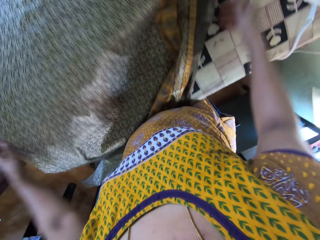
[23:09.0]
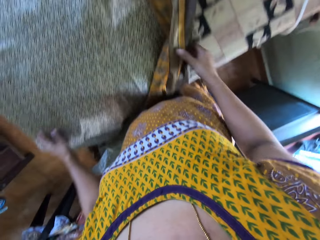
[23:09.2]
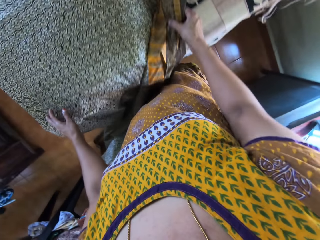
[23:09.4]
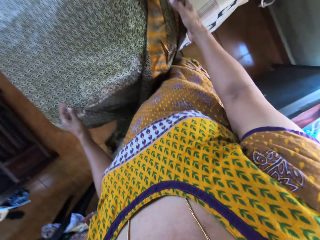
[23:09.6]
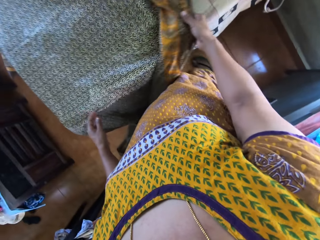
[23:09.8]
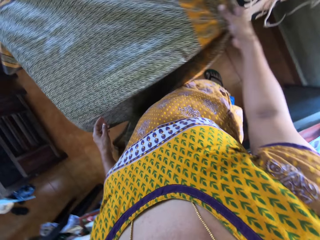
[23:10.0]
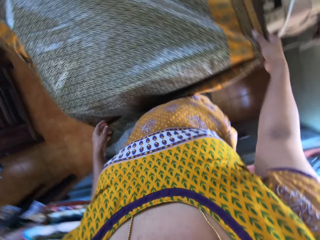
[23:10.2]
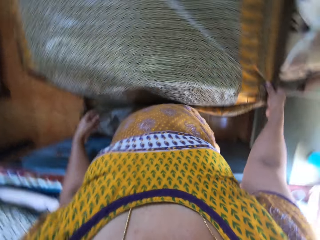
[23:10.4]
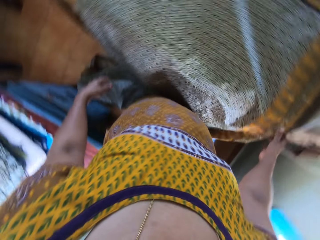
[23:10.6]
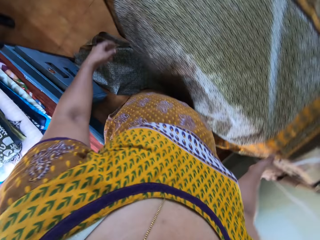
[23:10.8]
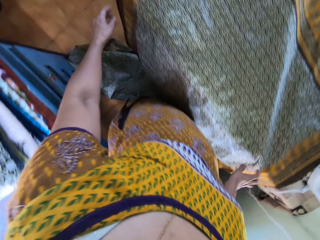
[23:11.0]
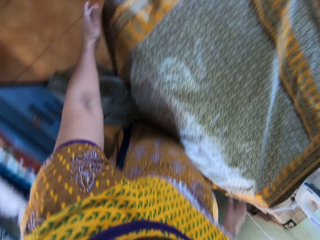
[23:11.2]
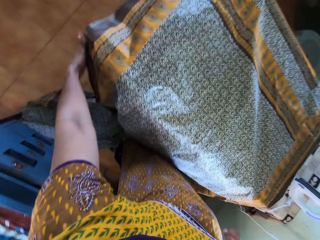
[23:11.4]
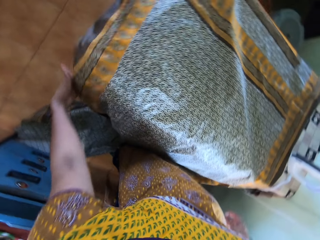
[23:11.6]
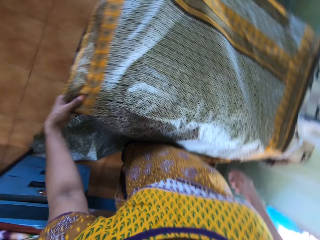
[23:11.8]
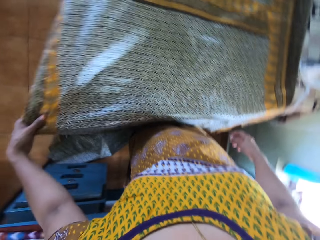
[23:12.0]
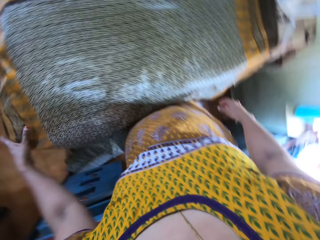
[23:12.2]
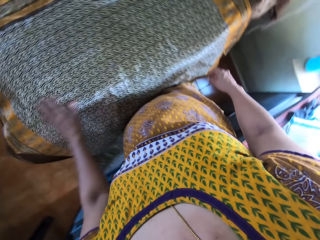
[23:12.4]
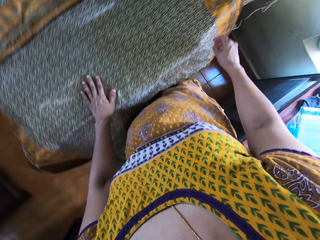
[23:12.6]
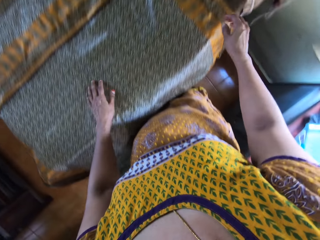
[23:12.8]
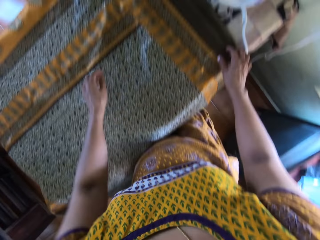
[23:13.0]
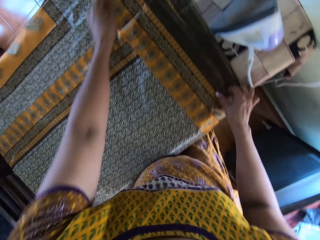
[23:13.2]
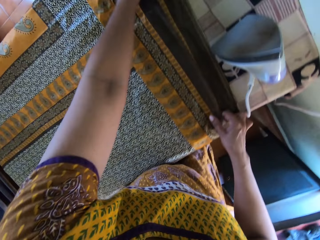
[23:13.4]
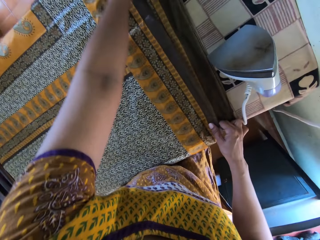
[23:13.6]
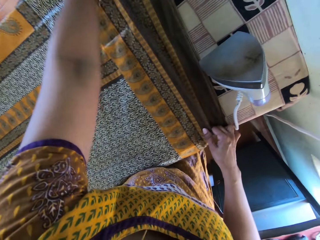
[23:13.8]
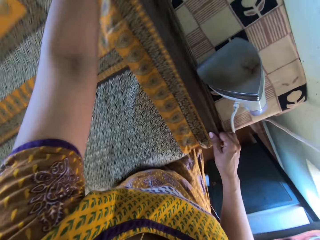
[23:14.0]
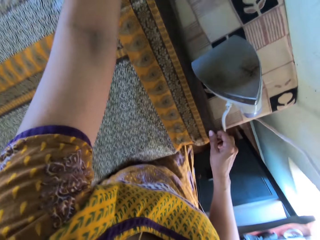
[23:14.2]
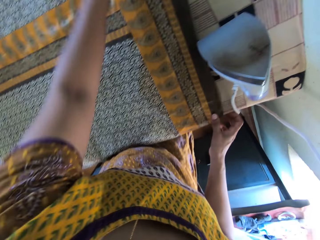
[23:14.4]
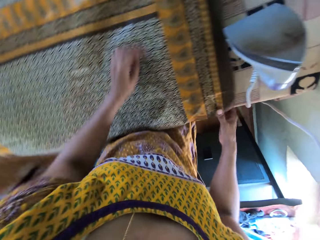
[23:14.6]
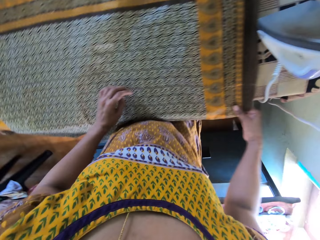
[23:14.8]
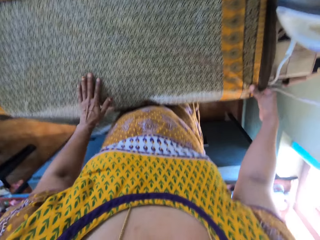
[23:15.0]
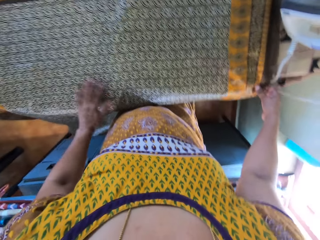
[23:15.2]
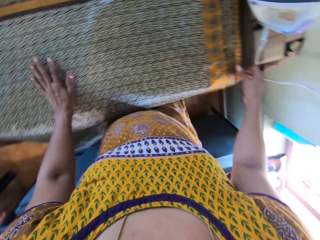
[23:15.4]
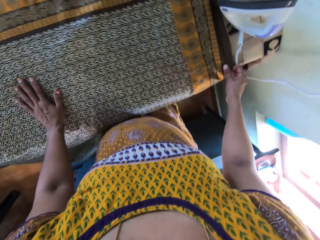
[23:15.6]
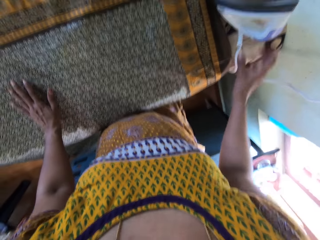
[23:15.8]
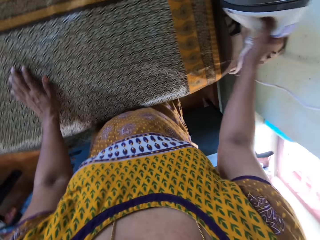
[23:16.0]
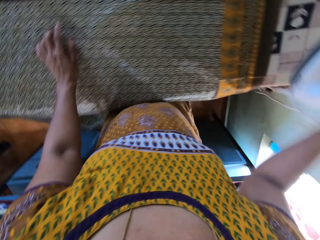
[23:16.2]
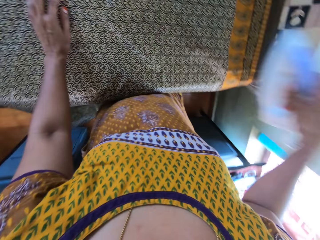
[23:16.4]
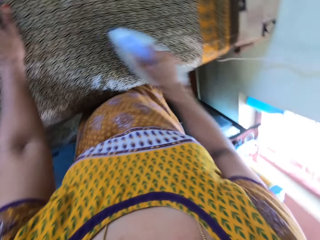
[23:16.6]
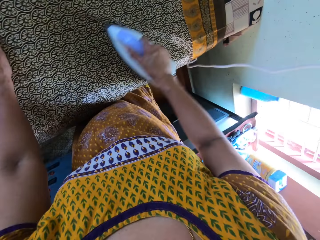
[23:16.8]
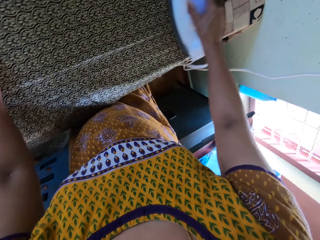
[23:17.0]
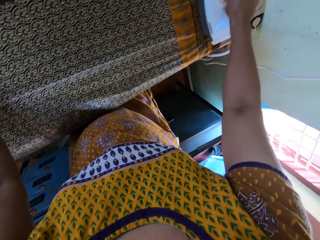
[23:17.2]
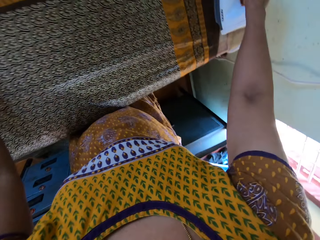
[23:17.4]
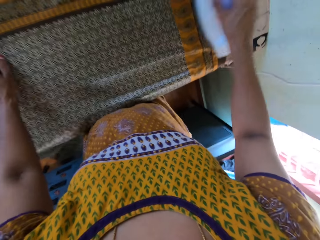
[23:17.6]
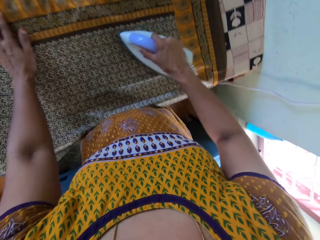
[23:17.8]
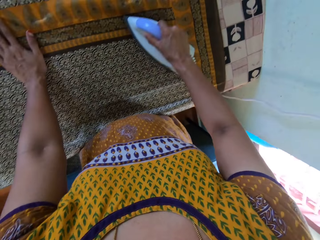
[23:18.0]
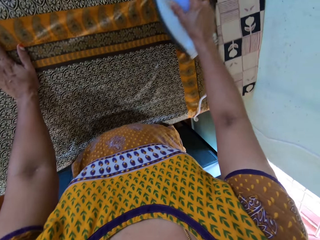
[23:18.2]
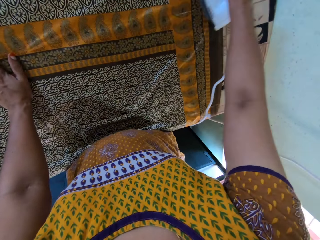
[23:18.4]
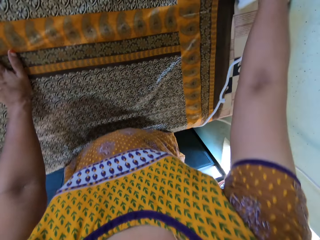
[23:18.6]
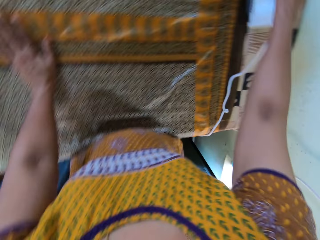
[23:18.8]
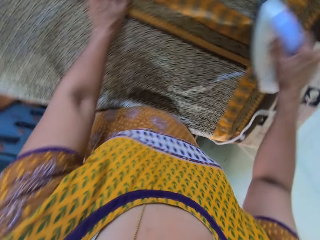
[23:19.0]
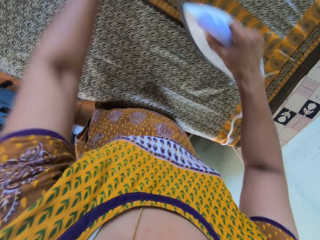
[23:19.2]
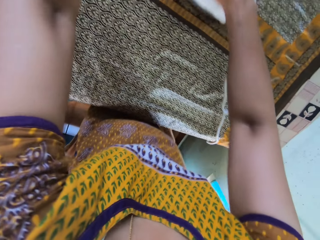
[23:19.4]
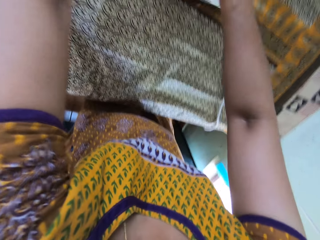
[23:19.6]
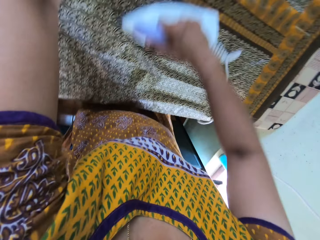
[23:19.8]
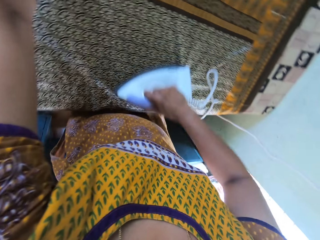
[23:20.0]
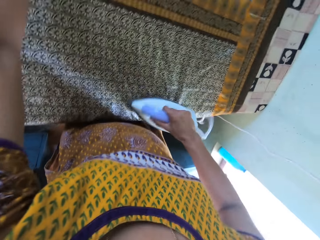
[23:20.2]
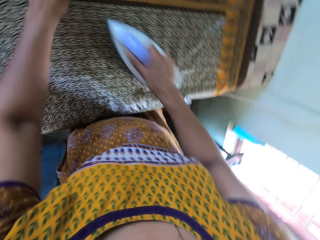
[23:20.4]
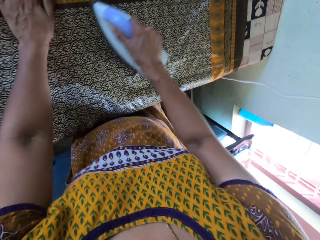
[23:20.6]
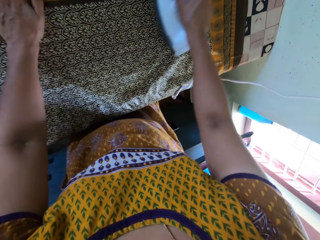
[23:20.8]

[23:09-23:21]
The camera wearer picks up the iron from the table with her right hand. She irons the fabric on the table with the iron in her right hand. She moves her left hand around the fabric.

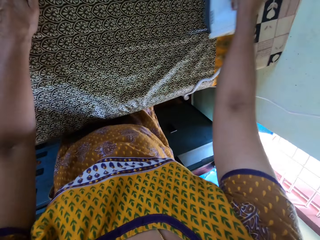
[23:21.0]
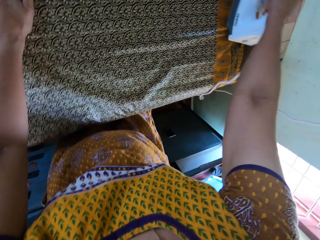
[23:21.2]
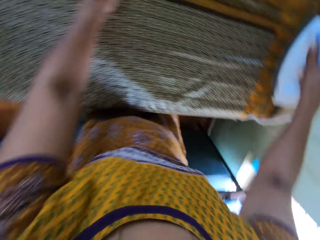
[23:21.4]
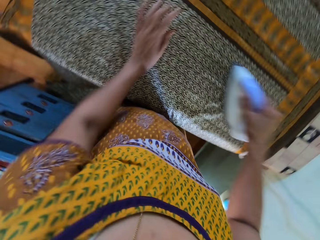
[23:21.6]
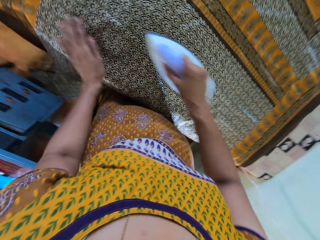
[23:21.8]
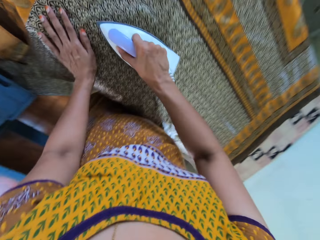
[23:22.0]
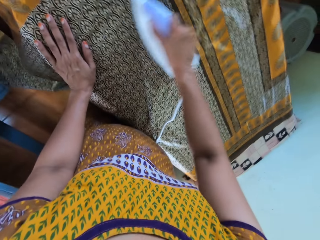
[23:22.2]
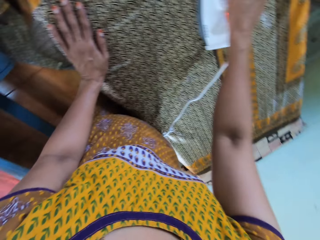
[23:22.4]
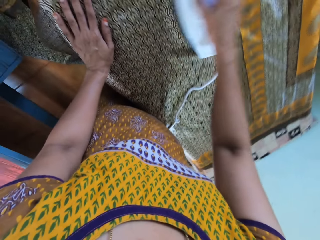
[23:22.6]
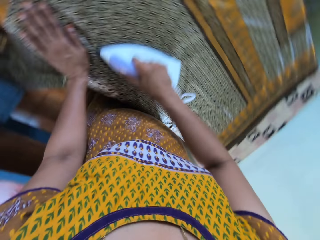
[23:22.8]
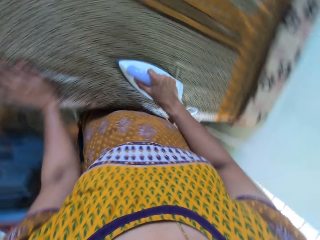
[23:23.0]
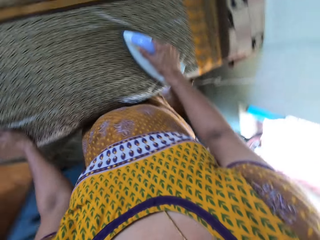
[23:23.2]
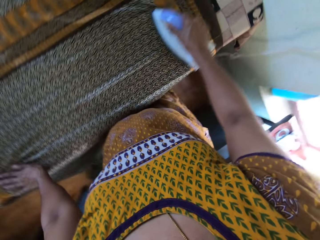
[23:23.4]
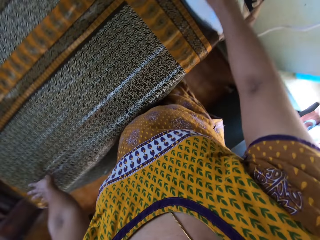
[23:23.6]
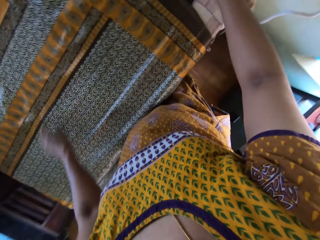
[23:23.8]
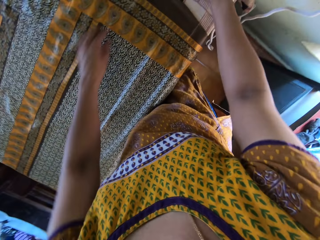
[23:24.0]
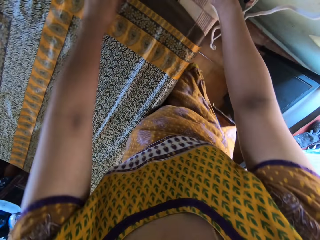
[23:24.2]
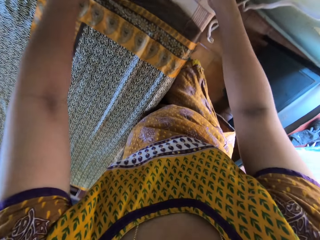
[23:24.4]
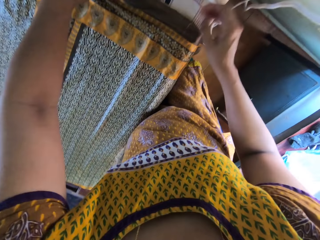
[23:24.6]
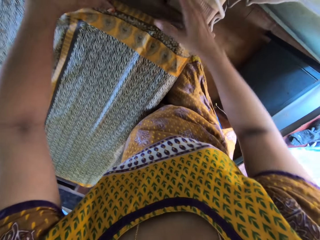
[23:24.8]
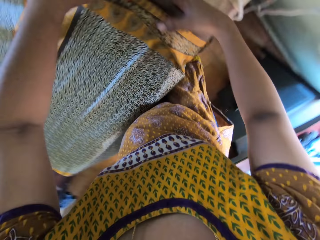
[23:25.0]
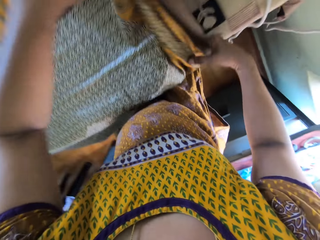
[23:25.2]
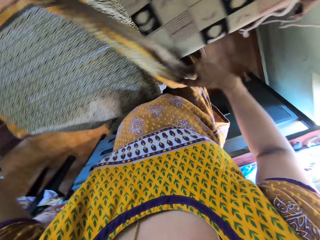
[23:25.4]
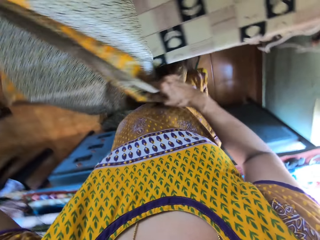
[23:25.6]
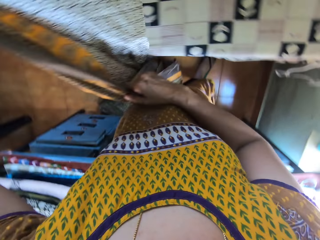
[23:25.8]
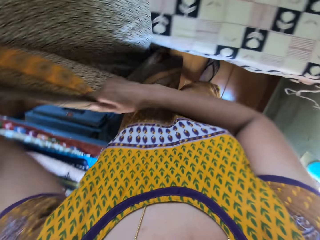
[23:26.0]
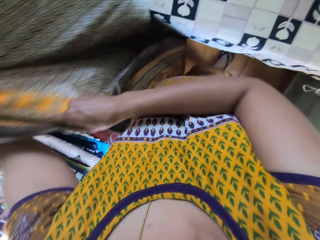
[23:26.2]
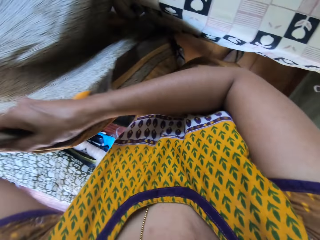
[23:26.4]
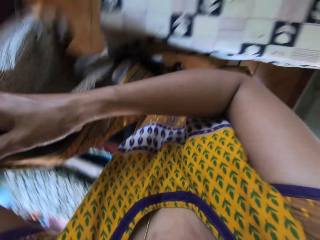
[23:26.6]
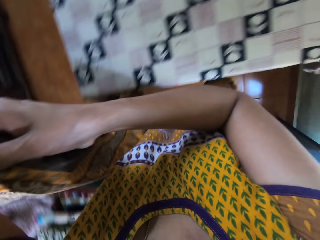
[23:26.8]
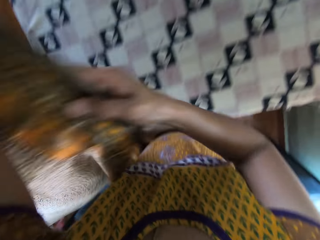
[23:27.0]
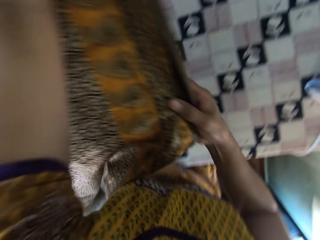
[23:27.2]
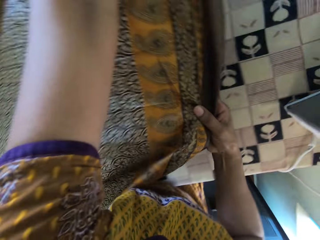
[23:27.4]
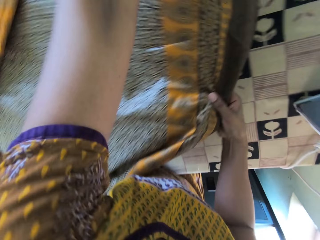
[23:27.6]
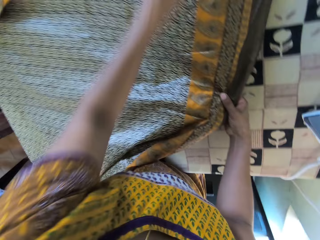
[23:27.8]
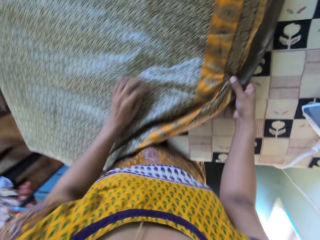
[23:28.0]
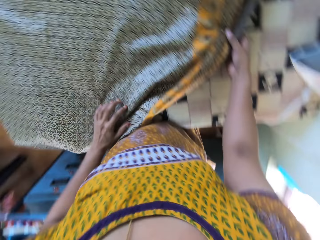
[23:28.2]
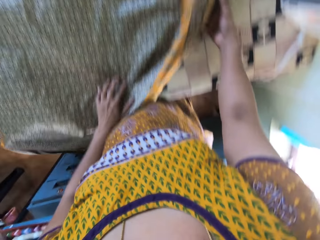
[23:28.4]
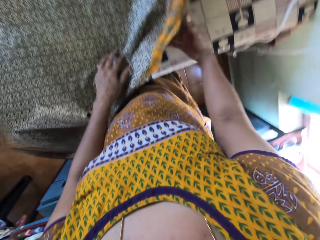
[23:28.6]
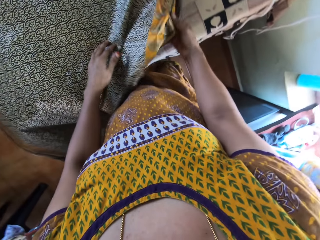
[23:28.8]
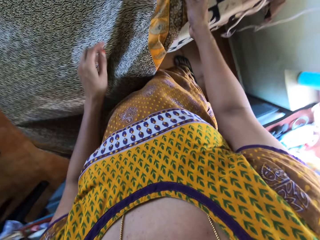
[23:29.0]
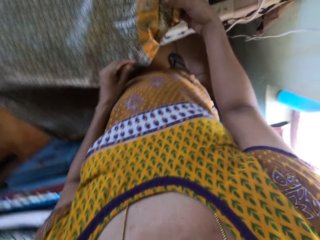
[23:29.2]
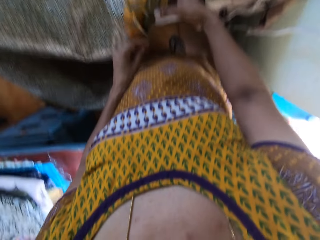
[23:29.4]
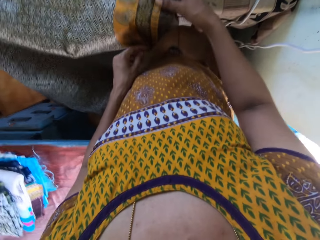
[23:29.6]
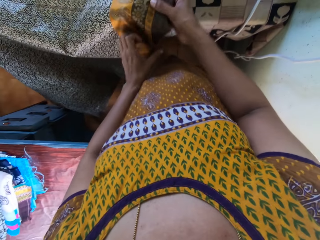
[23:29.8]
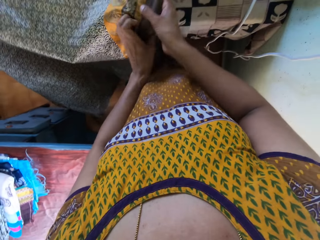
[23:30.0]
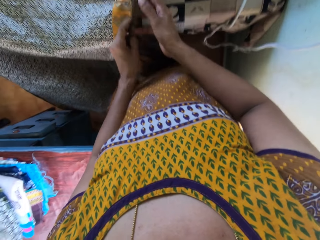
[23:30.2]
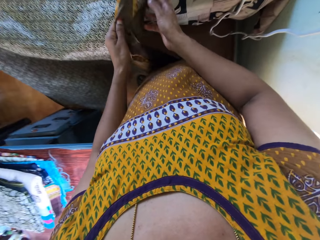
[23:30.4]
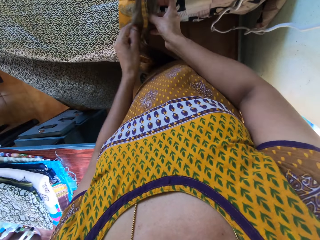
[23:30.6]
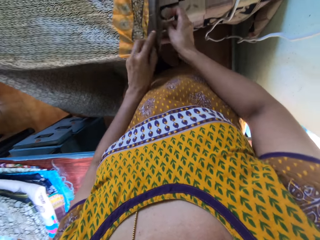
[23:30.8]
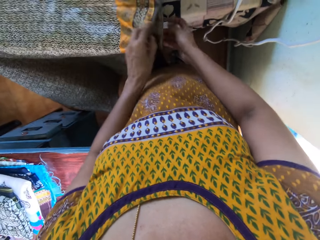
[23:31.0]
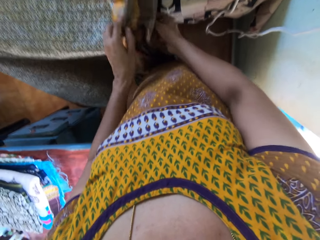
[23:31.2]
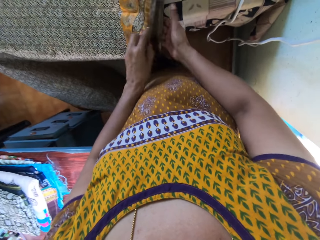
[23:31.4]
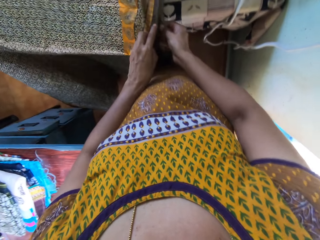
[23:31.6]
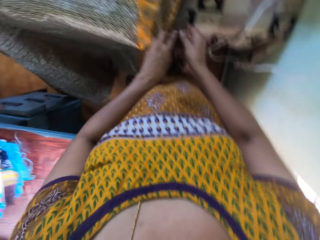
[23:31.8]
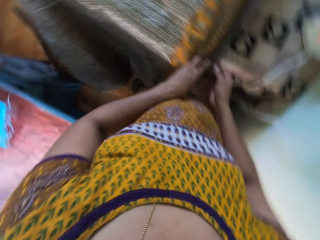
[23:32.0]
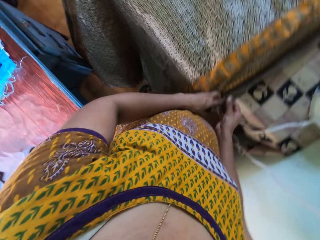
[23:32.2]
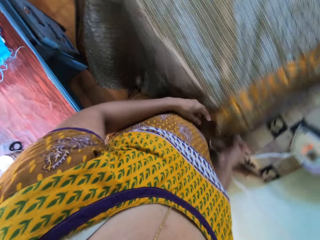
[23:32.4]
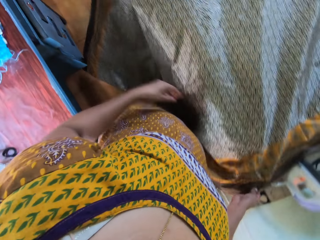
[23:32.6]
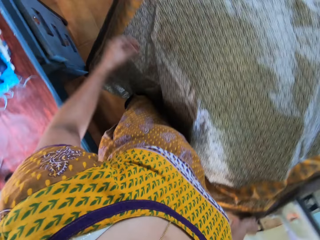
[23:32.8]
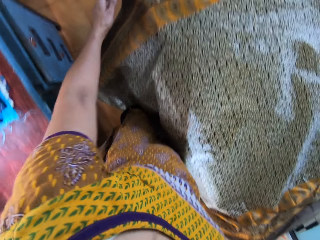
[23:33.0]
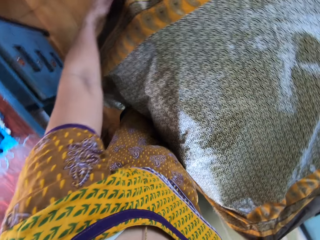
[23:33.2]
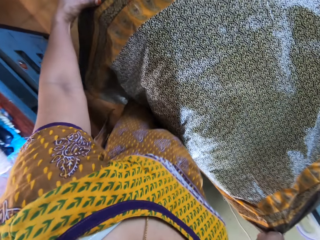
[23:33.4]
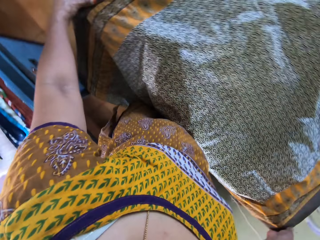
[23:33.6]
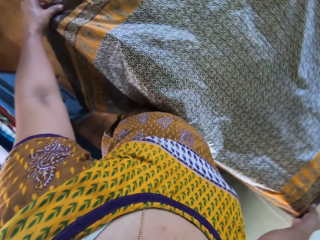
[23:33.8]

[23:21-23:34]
The camera wearer places the iron in her right hand on the table. She holds the fabric with her left hand. She holds the fabric with both hands. She spreads the piece of cloth on the table. She moves the fabric on the table with both hands. She adjusts the fabric on the table with both hands.
